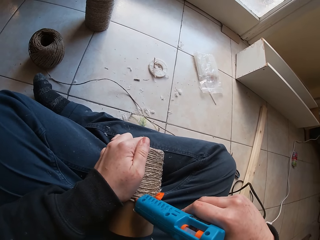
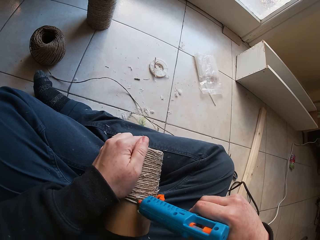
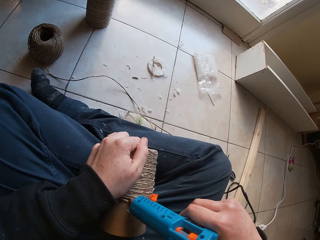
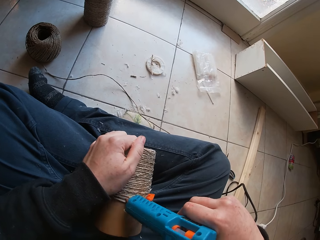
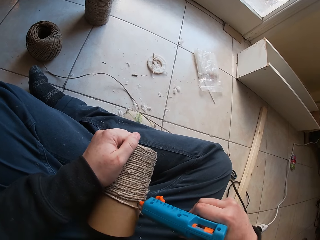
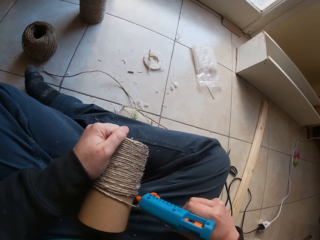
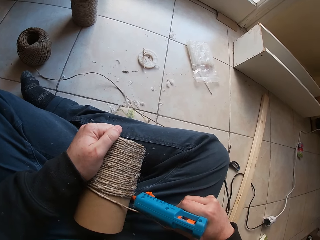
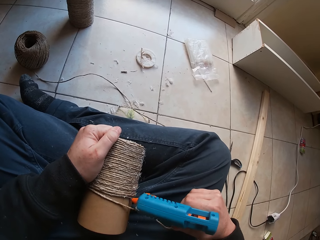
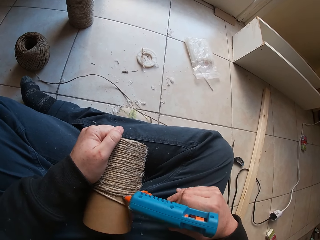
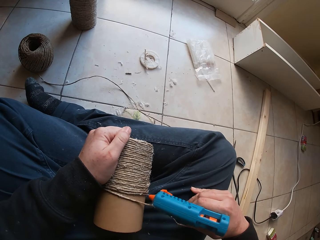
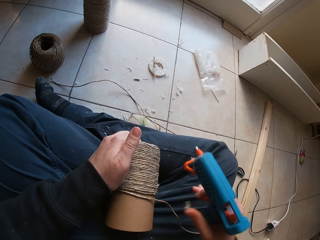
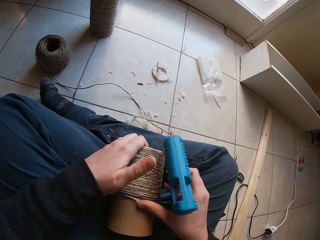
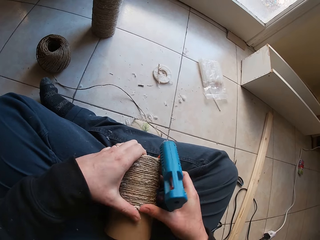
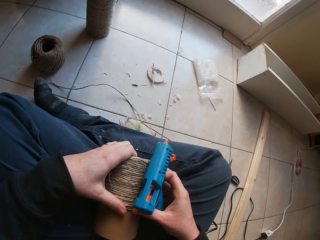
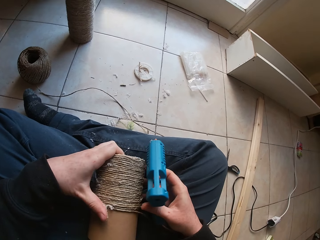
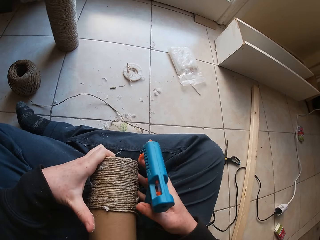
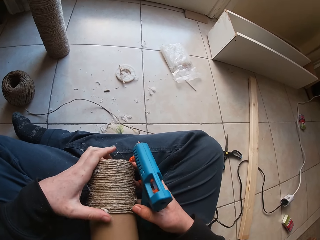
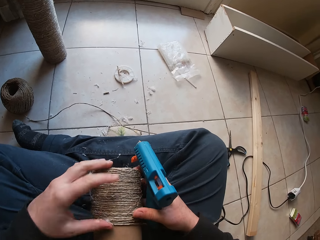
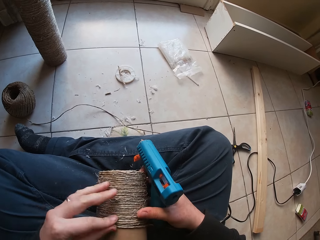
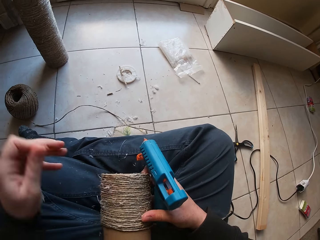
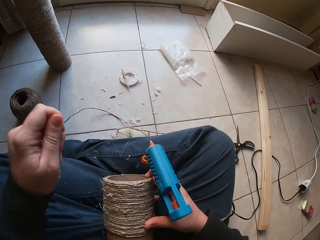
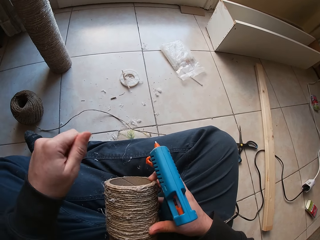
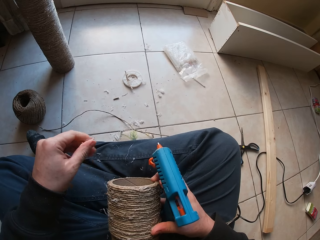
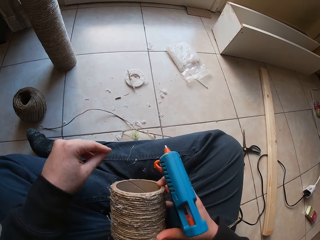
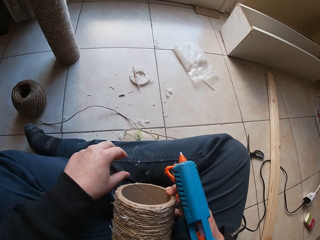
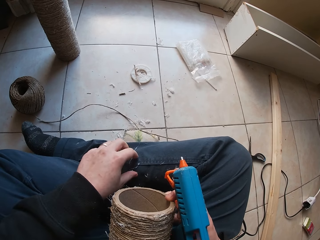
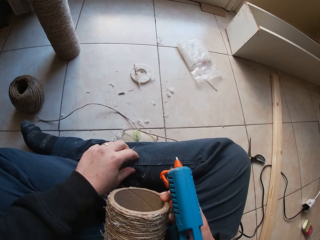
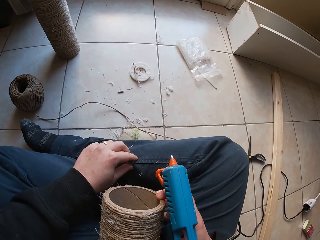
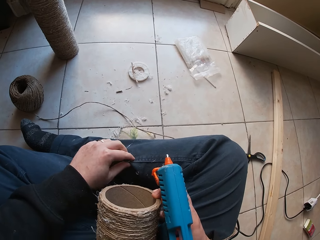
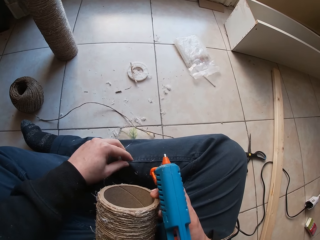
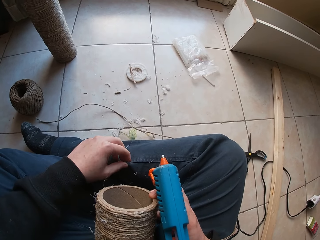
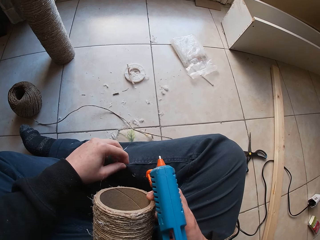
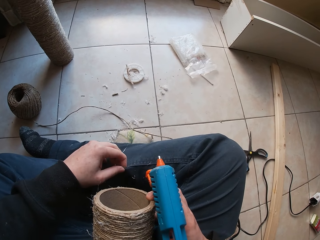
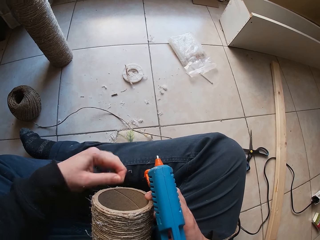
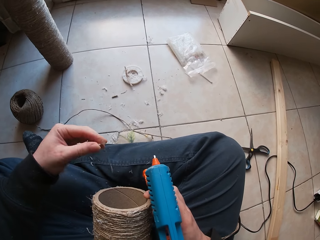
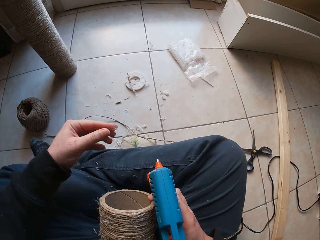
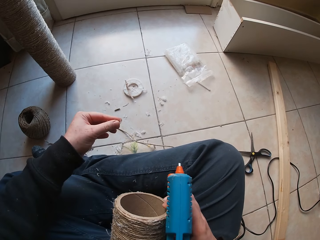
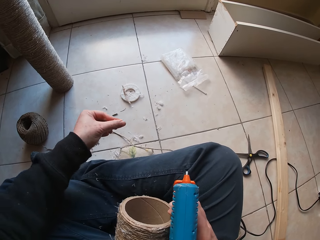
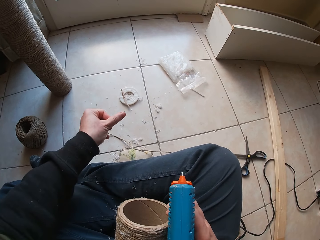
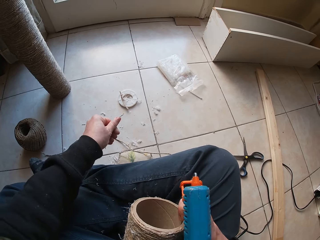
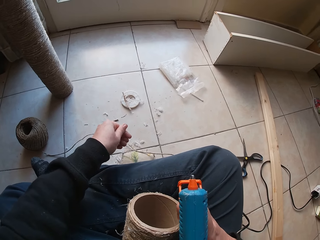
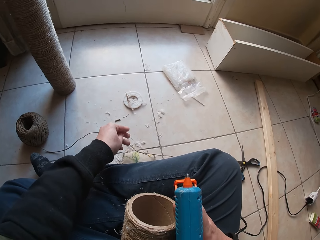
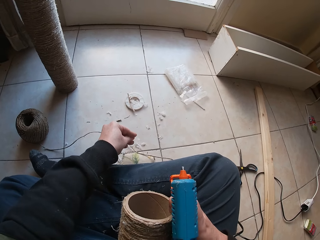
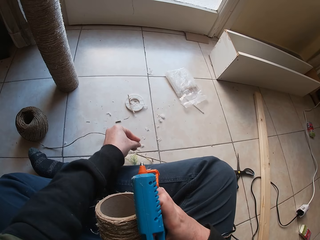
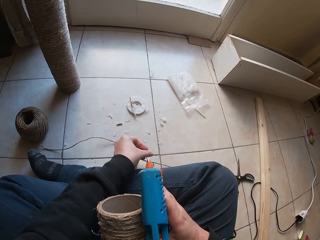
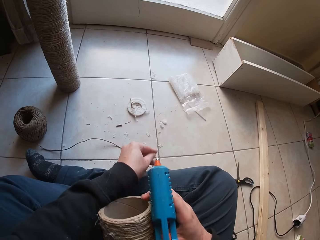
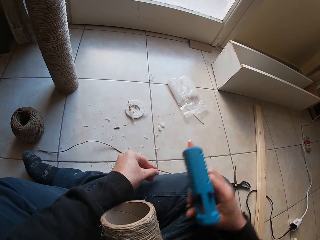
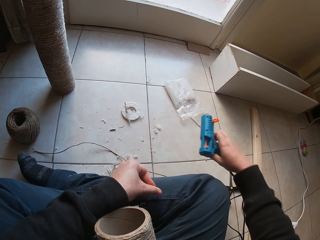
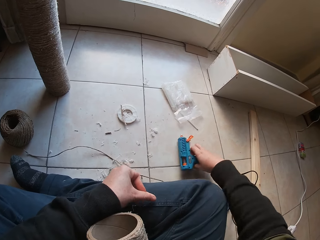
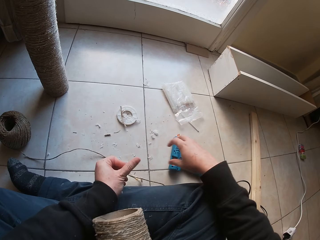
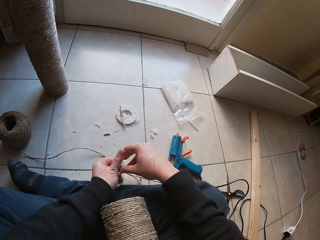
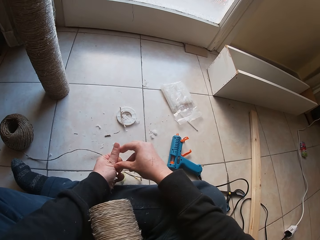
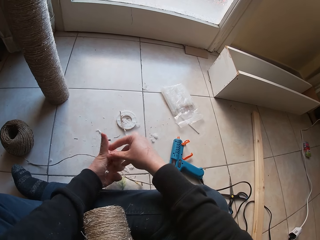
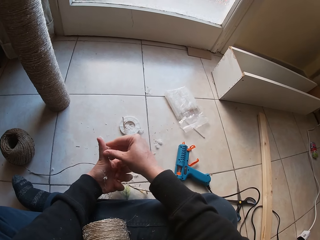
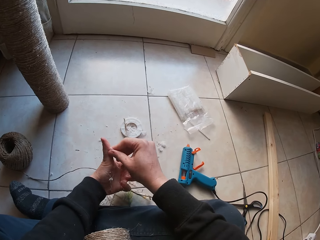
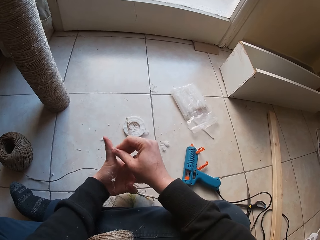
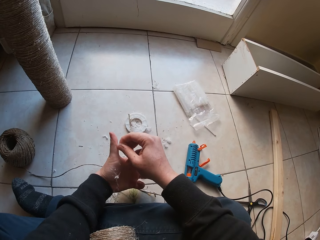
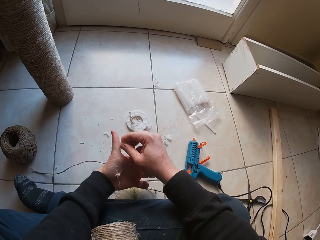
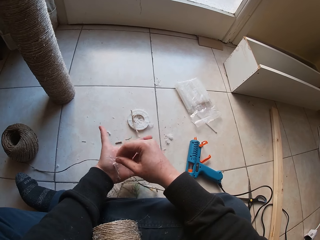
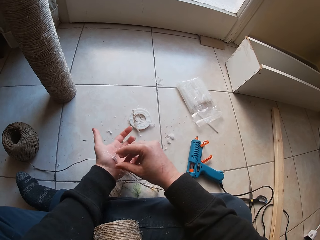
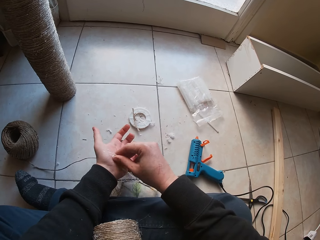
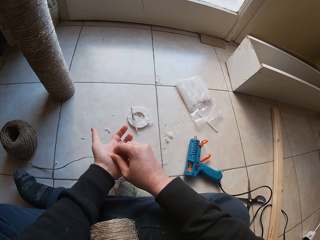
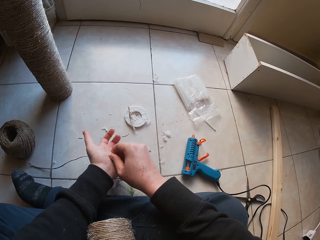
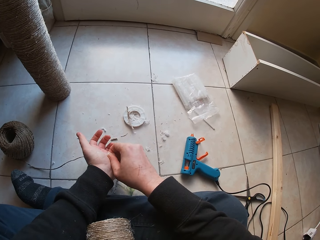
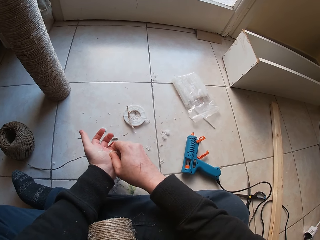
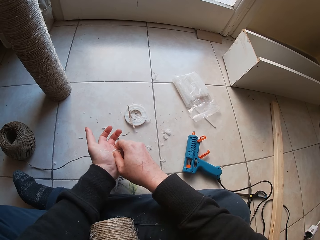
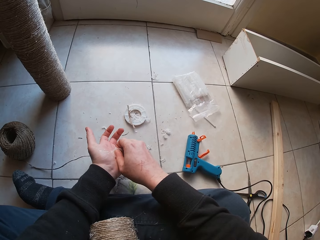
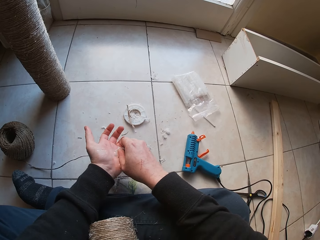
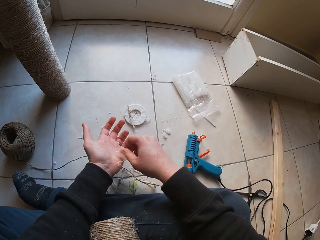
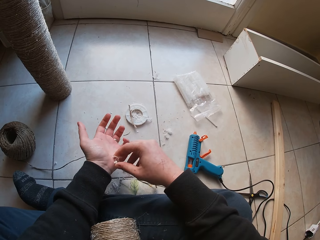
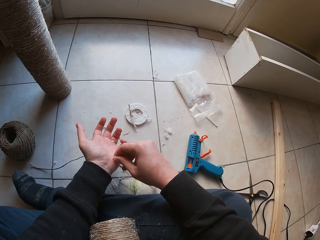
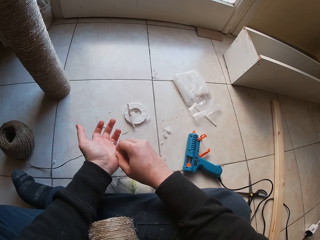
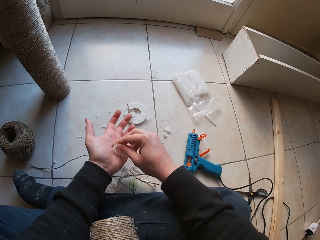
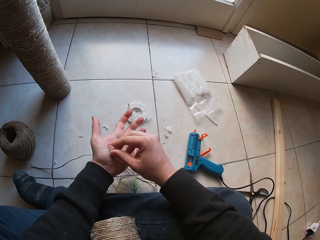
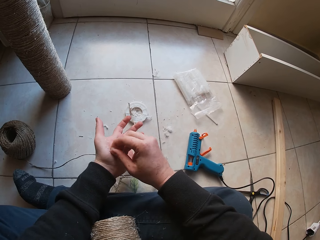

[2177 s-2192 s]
The camera wearer applies glue on the paperboard tube in her left hand with the glue gun in her right hand. She glues the rope to the paperboard tube with her right hand. She glues the rope to the paperboard tube with both hands. She holds the paperboard tube with her right hand. She removes a fiber from the rope with her left hand. She drops the fiber from her right hand to the ground. She removes the fiber from her trouser with her left hand. She drops the fiber from her right hand to the ground. She holds the paperboard tube with her left arm. She drops the glue gun from her right hand to the ground. She removes the fiber from her left hand with her right hand.

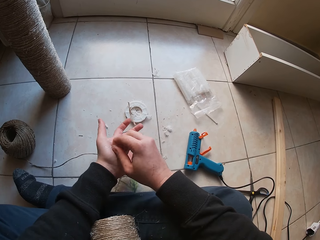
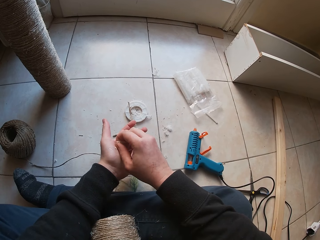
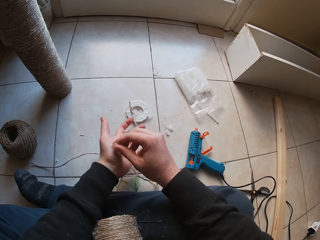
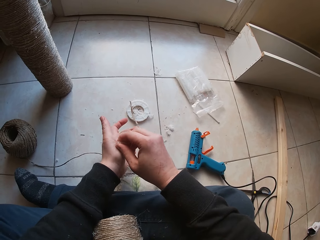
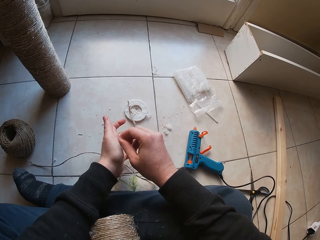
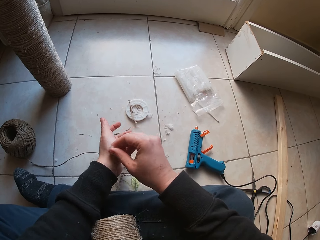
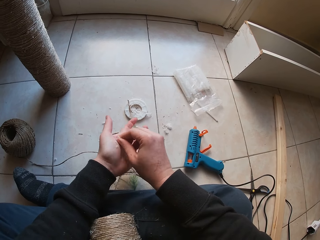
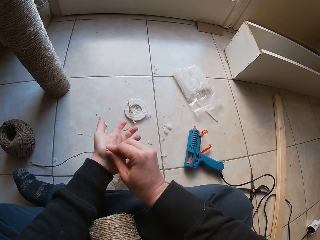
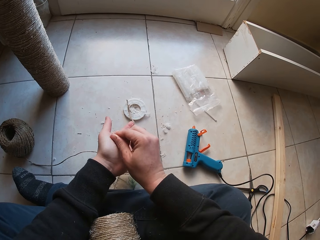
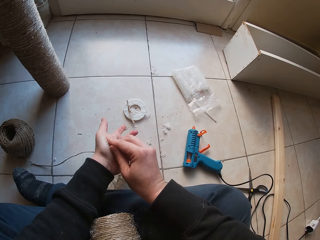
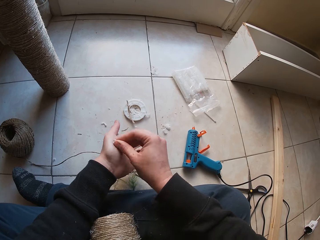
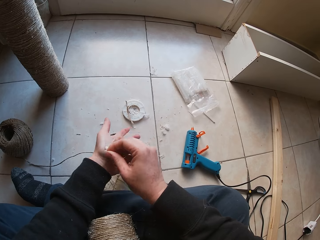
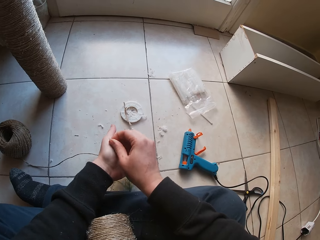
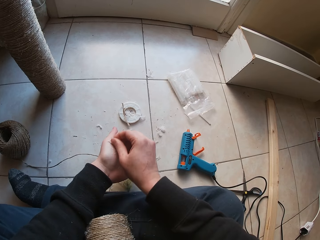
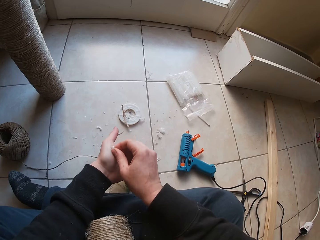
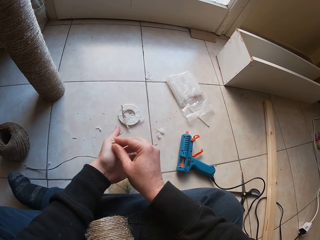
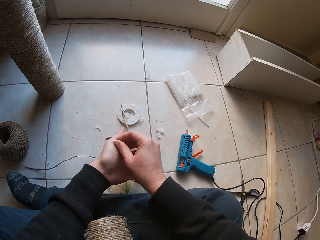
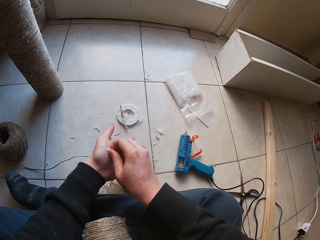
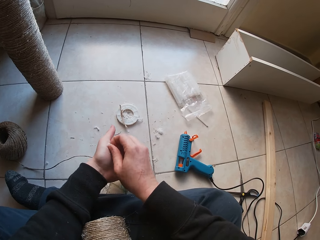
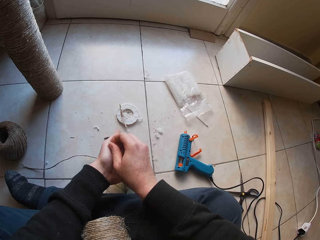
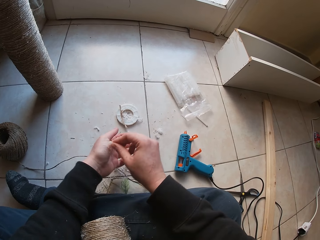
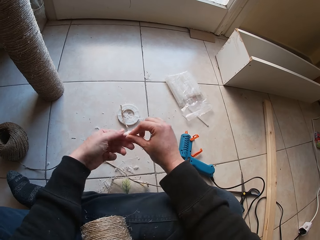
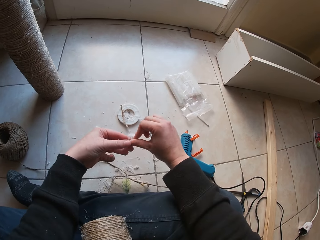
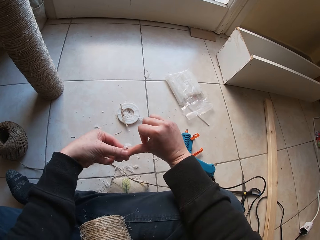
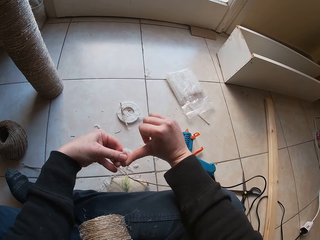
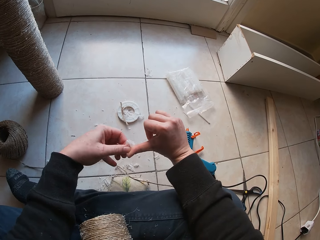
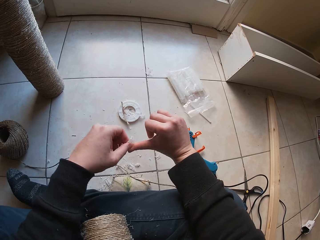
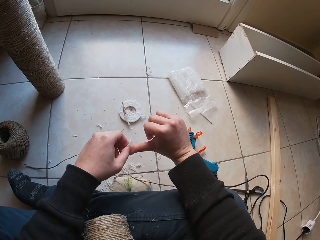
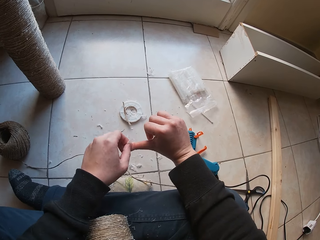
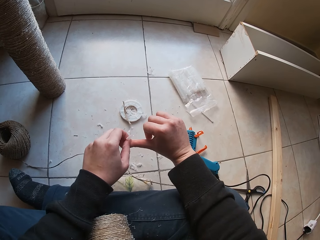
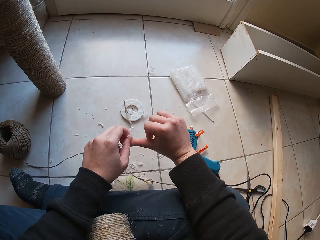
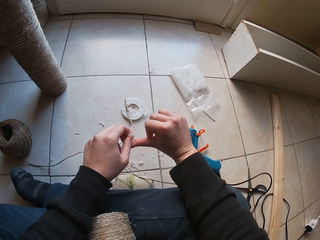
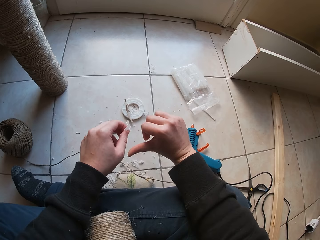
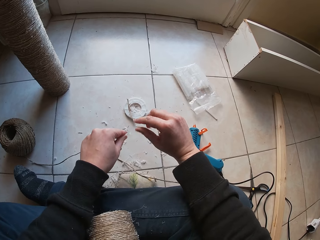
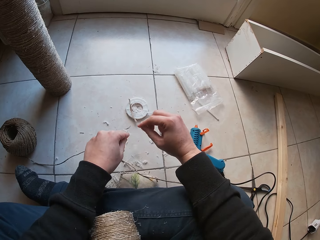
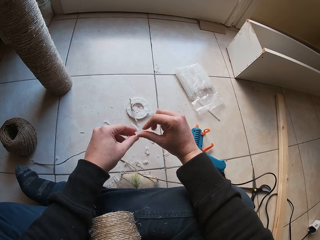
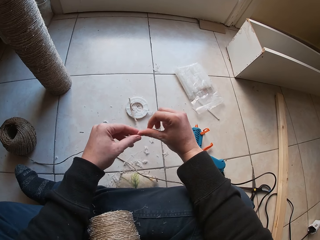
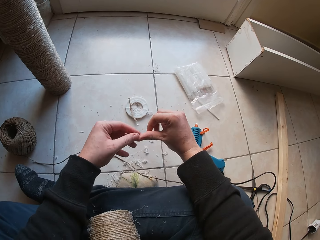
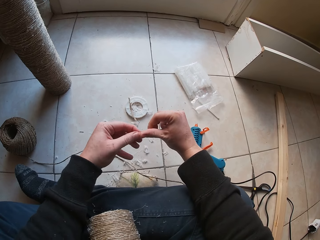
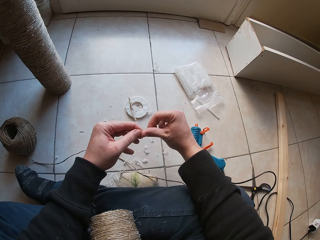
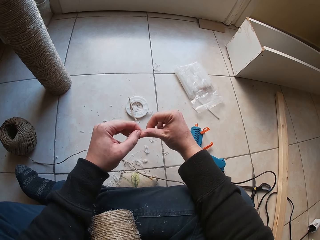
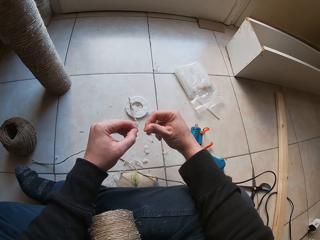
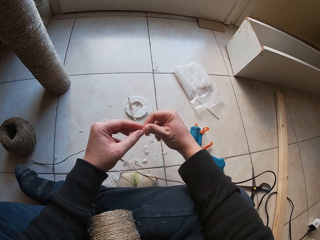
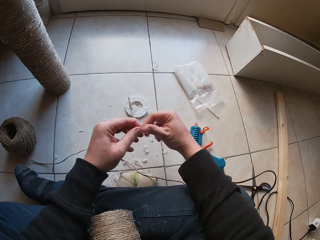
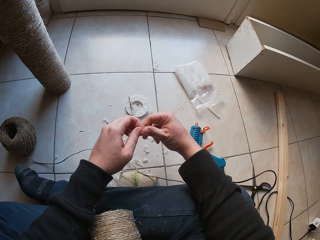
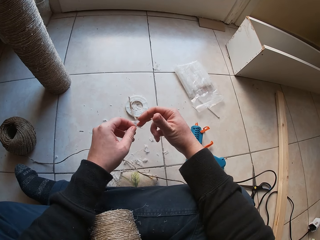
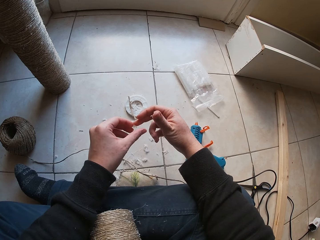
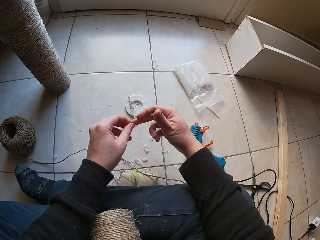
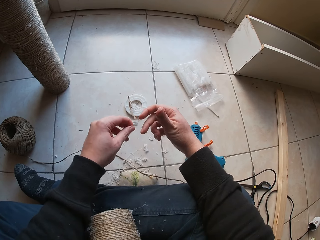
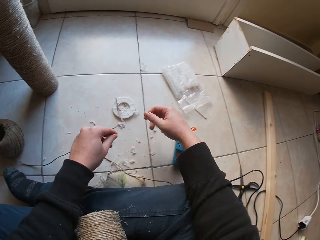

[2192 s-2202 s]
The camera wearer removes the fiber from her right hand with her left hand. She drops the fiber from her left hand to the ground. She removes the fiber from her right hand with her left hand.
